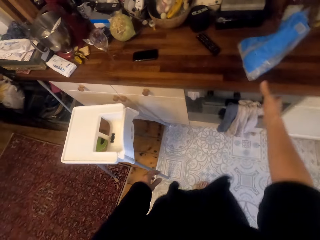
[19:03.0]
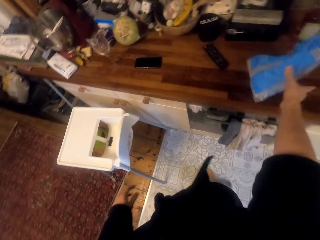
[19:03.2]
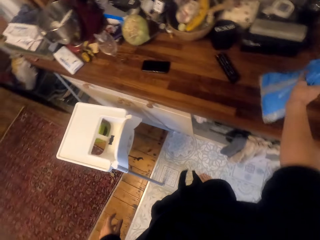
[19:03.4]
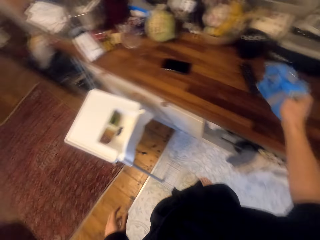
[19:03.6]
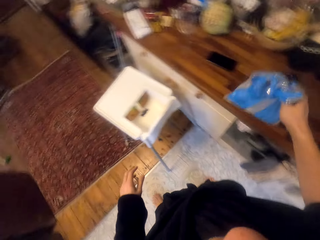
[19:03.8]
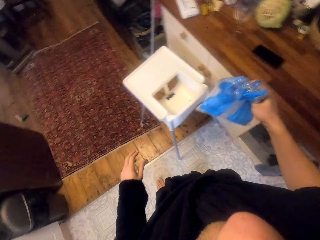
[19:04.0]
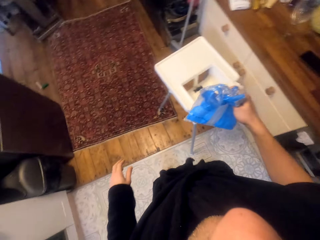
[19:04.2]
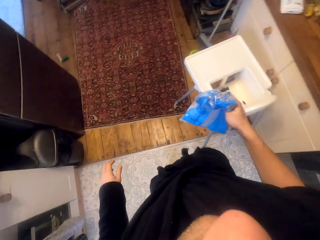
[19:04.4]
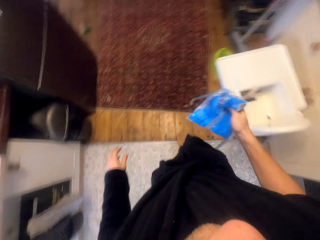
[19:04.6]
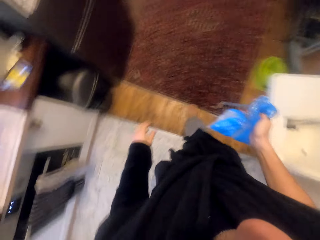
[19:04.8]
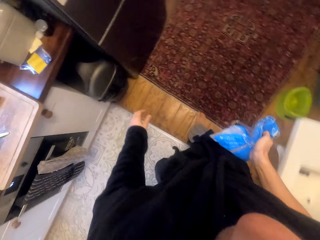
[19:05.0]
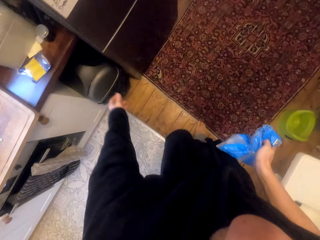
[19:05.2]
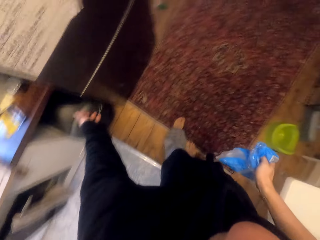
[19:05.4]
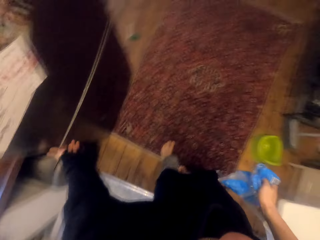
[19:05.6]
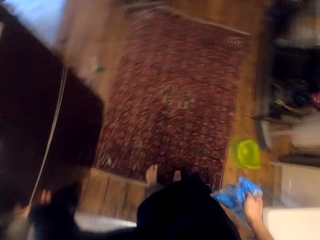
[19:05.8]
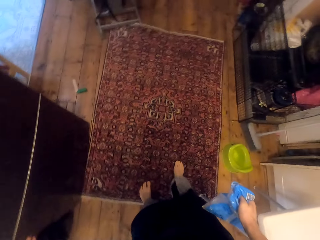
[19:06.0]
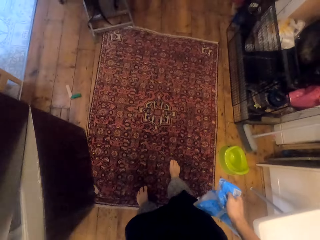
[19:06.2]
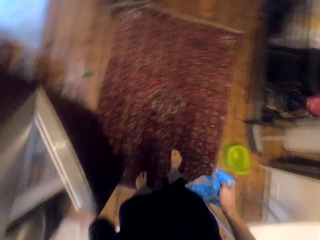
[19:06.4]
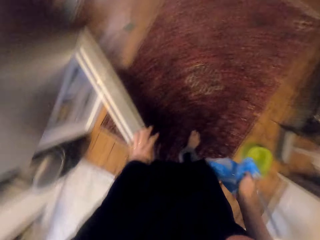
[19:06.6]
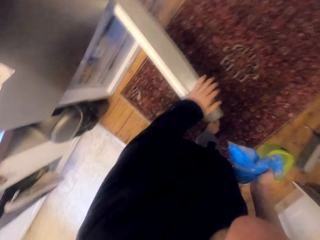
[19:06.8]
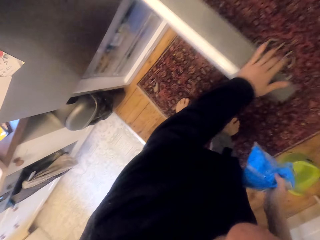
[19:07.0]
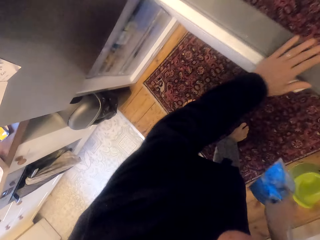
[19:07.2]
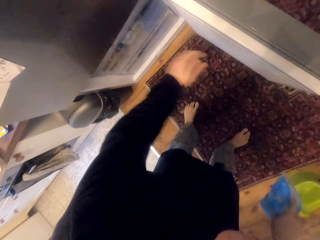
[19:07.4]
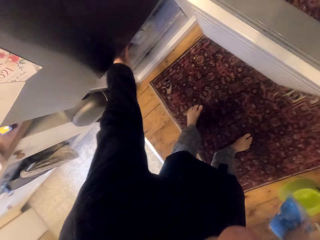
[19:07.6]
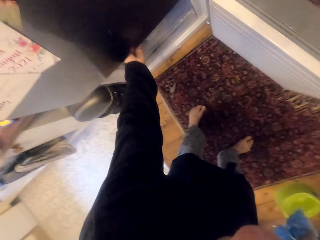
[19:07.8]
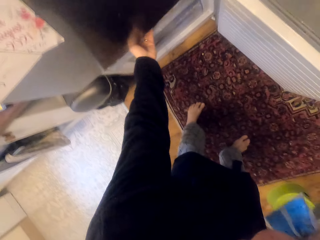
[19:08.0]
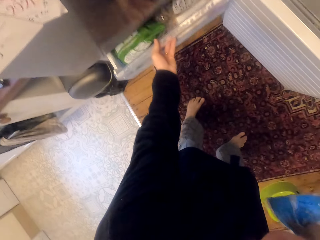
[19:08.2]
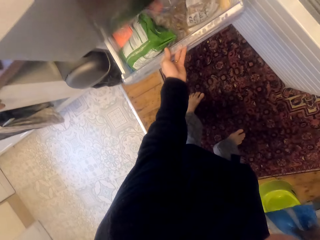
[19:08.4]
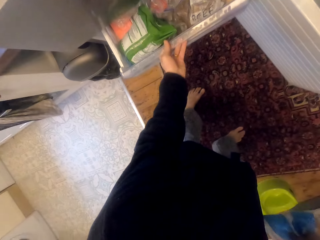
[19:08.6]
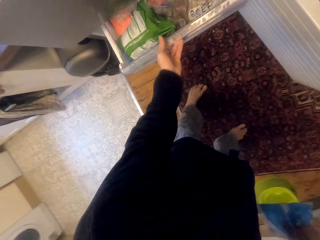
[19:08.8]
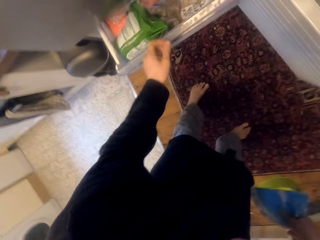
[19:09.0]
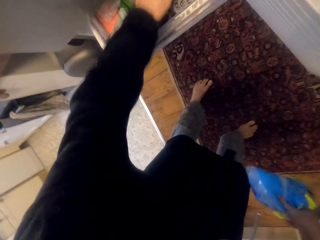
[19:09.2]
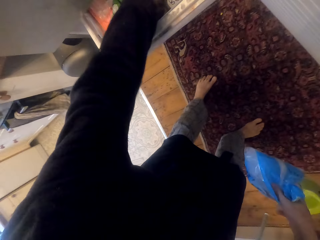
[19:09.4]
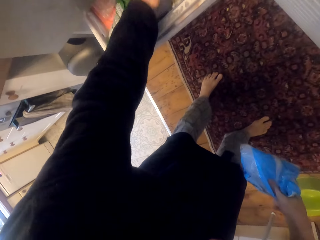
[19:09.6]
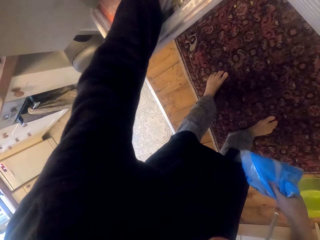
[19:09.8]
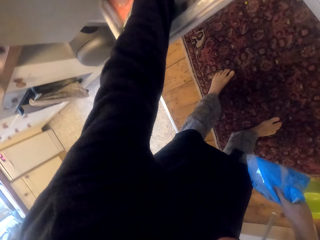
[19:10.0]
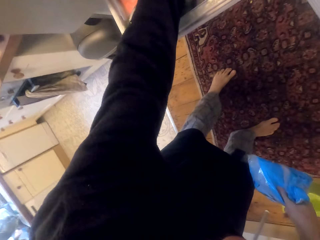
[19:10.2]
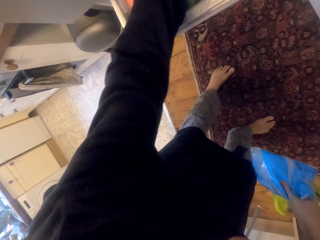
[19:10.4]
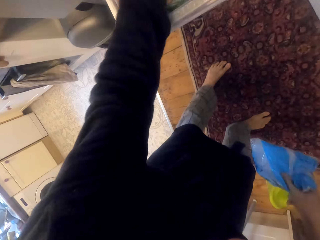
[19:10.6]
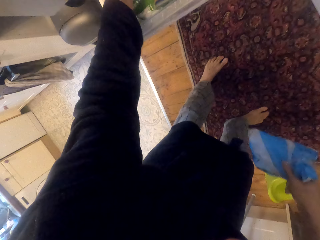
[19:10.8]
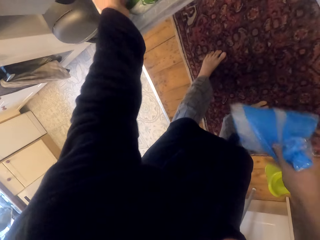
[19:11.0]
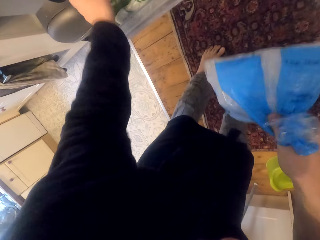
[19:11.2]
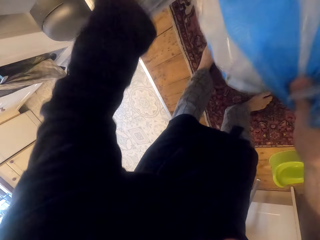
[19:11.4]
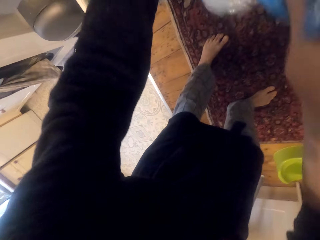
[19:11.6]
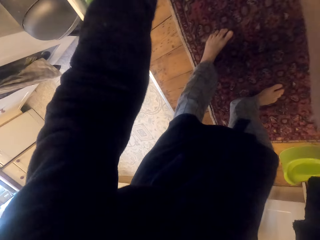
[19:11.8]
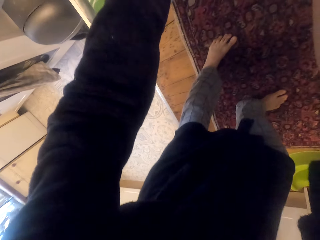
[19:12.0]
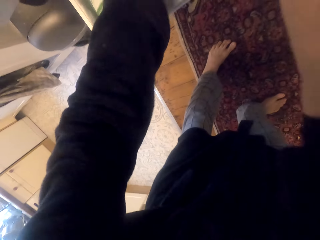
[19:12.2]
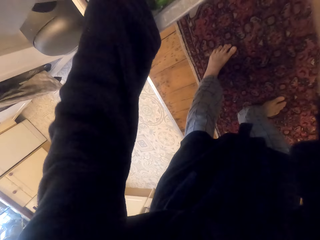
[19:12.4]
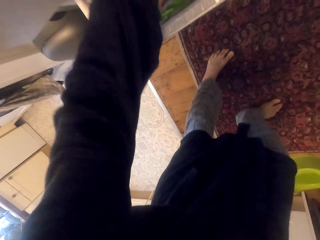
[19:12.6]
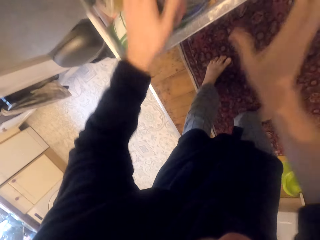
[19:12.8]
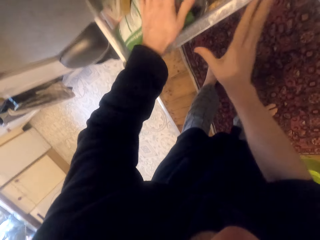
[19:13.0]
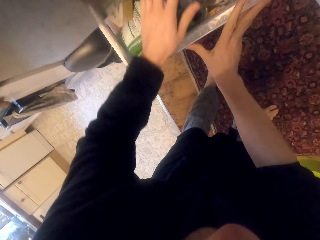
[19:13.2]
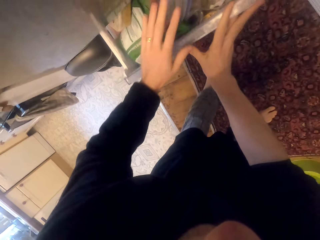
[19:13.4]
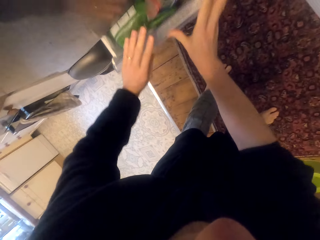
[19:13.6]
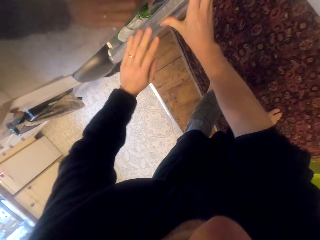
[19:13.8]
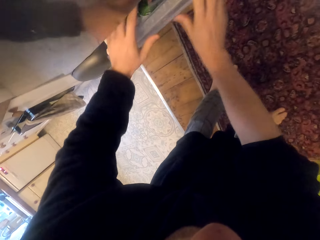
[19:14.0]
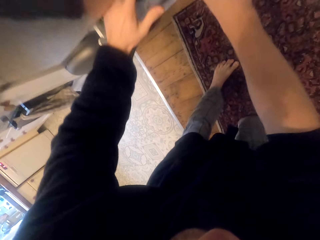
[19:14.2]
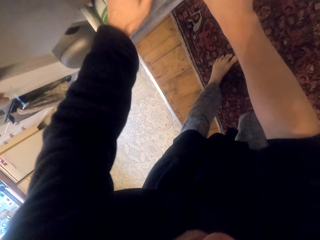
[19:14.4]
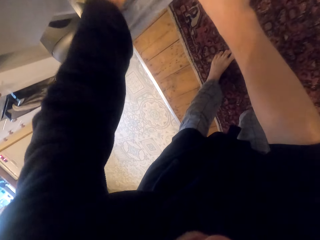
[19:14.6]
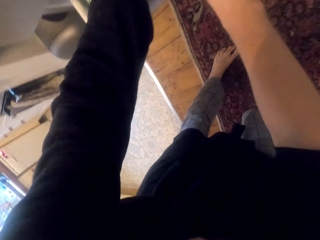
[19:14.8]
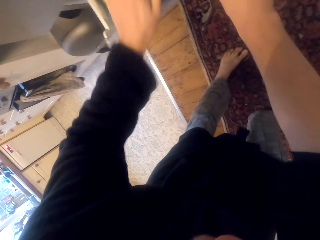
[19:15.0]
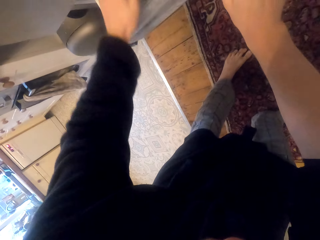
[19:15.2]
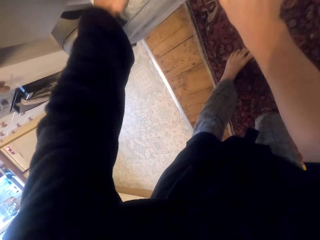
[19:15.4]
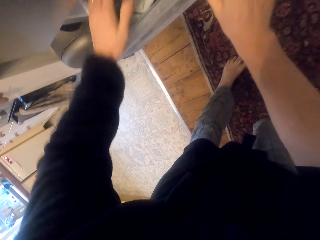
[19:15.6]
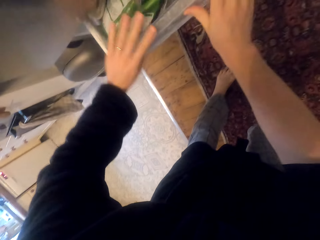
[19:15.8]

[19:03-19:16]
The camera wearer picks up a polythene bag. They open the cupboard or fridge, pull a drawer, and put the polythene bag in the drawer. They push the drawer.

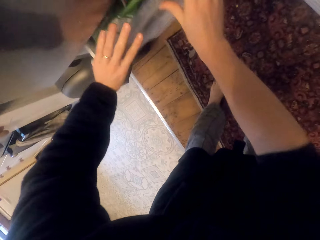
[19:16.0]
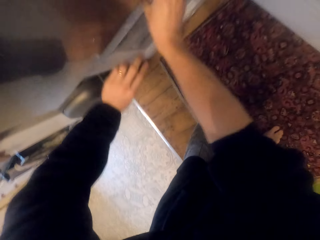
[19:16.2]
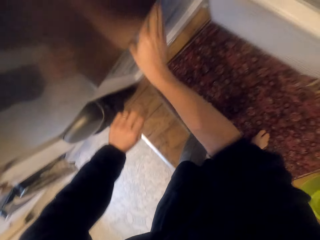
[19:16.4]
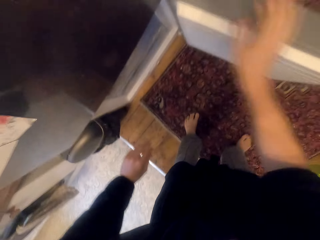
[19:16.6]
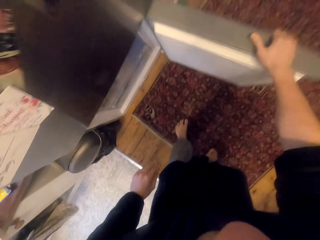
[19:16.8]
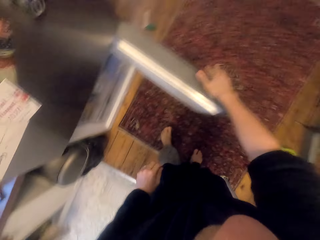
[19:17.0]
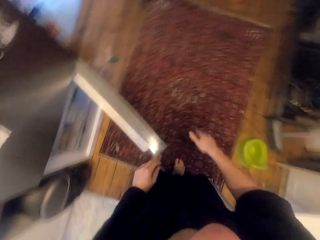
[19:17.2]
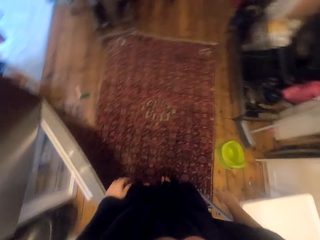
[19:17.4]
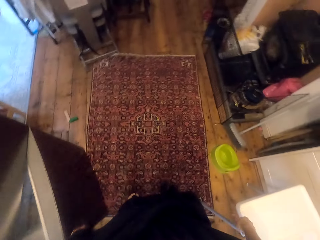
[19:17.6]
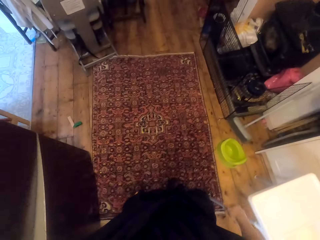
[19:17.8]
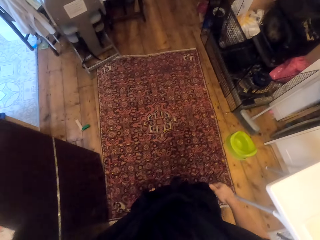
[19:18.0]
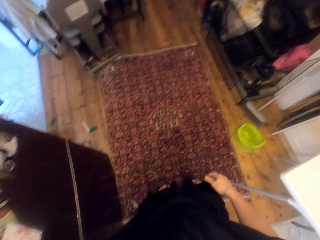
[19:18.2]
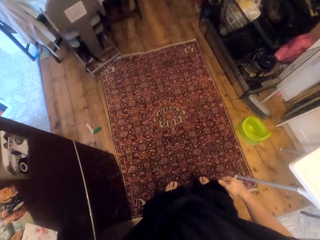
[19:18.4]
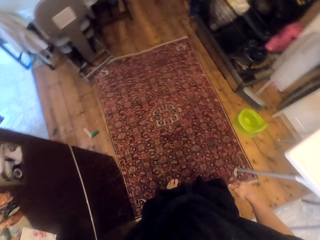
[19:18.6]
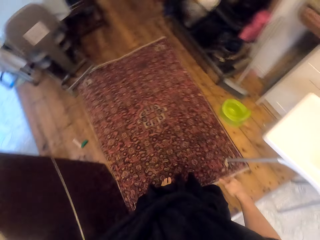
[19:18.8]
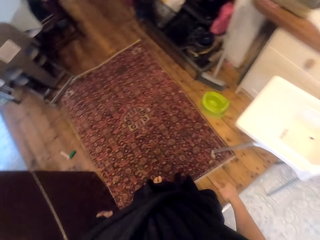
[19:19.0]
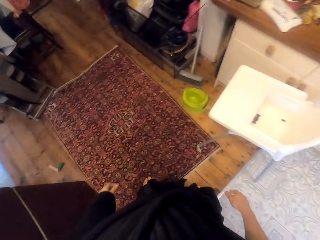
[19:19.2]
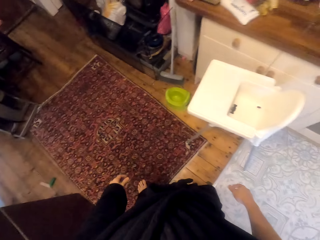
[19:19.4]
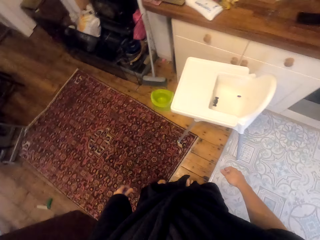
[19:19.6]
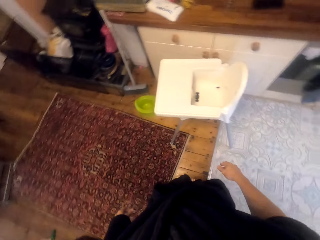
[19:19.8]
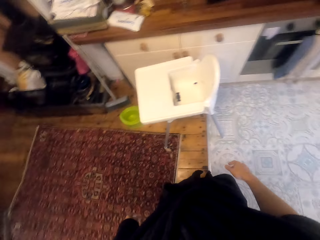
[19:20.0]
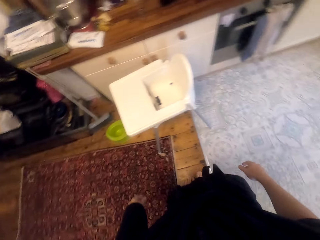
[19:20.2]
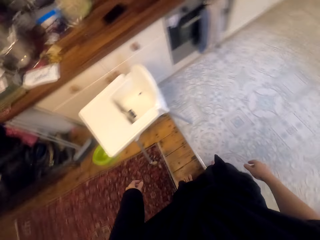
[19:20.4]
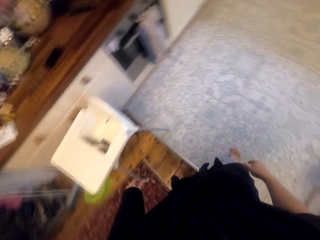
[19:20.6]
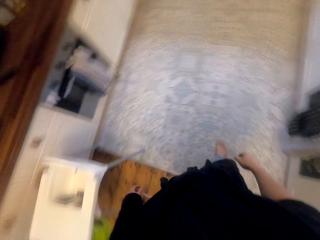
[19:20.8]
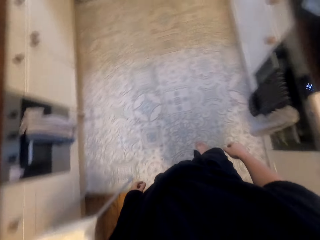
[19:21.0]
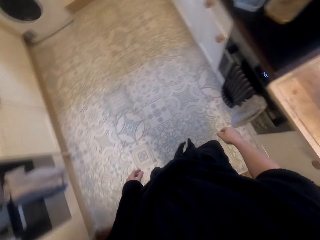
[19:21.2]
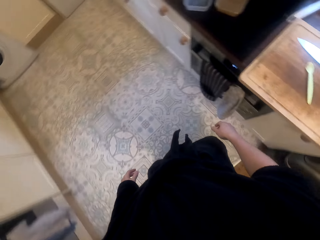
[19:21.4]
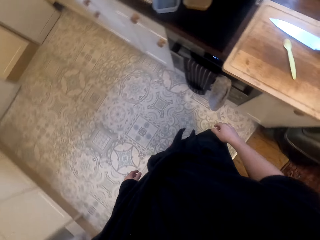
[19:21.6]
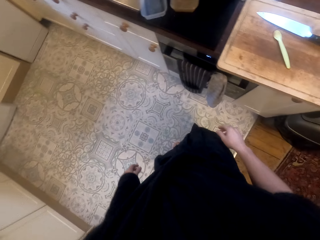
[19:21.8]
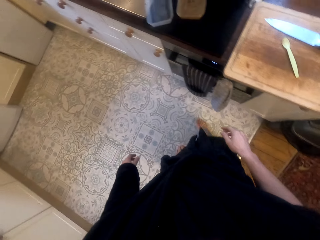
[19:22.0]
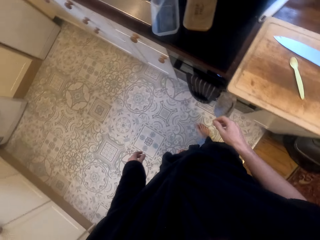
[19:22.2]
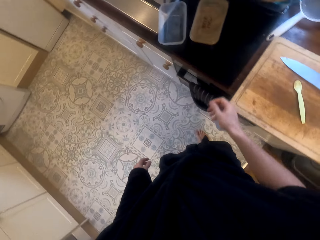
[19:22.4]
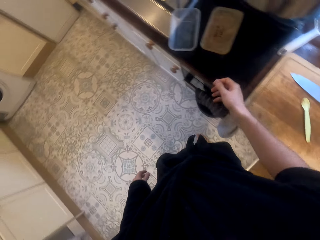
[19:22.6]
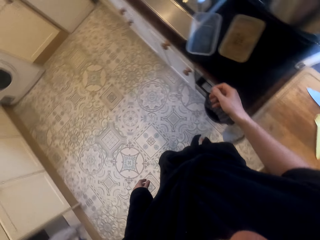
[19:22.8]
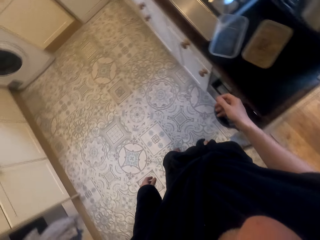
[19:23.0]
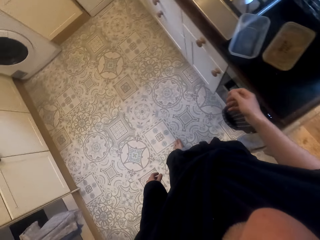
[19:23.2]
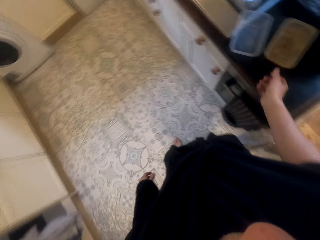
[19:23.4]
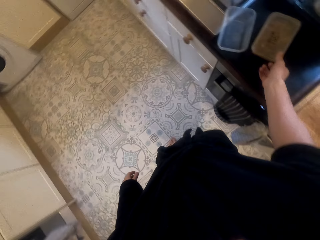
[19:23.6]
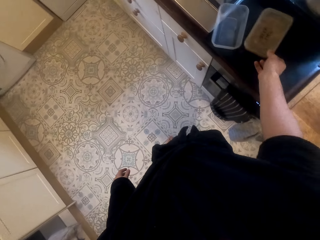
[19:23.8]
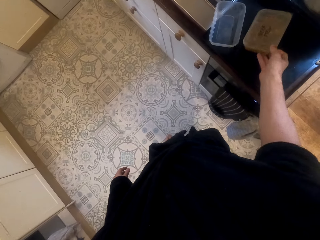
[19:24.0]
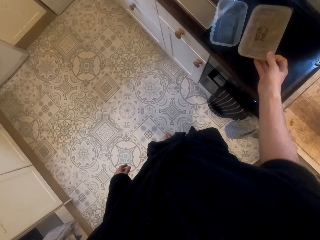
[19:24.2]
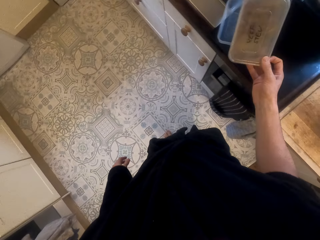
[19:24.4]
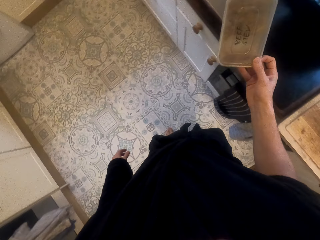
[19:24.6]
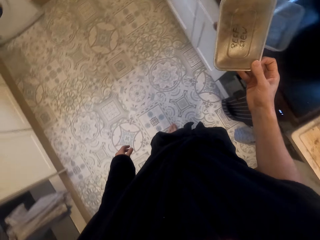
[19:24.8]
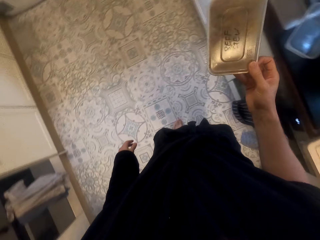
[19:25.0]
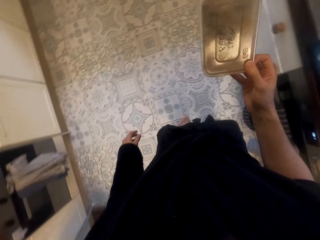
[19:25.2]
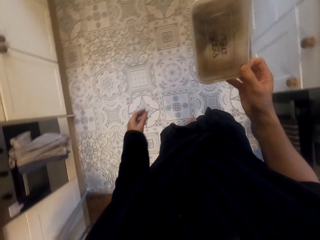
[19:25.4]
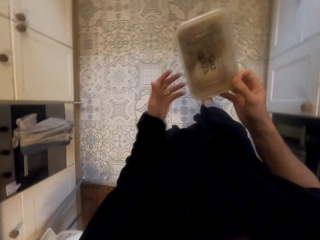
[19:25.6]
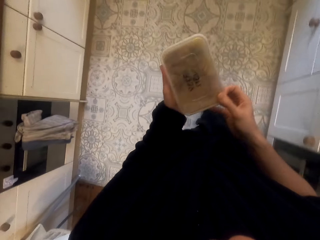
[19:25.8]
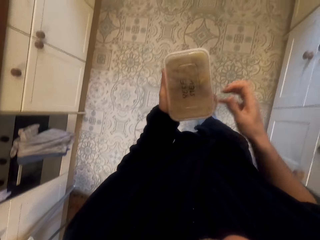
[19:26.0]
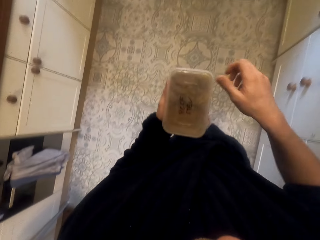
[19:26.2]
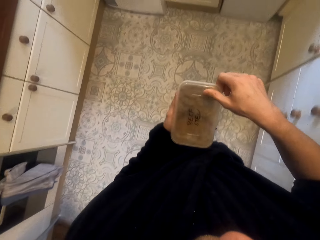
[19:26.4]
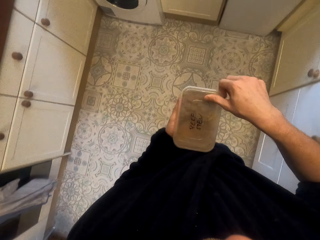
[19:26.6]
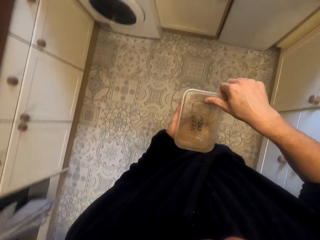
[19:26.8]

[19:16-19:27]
The camera wearer closes the cupboard. They walk around. They pick up a tin.
